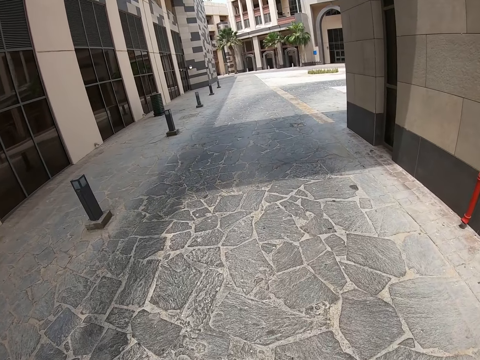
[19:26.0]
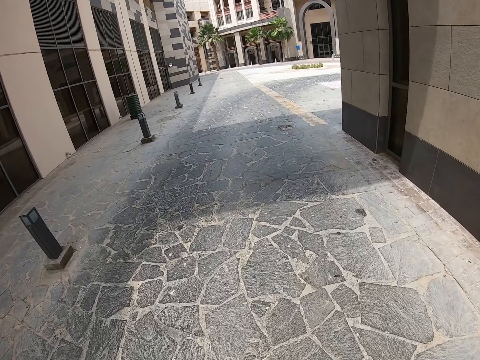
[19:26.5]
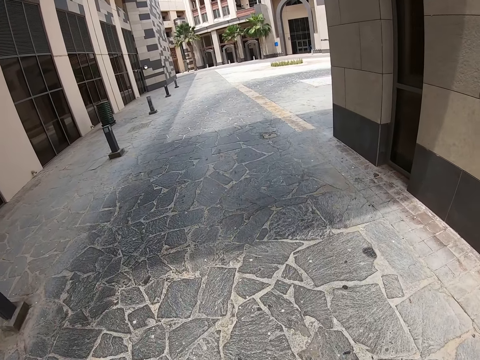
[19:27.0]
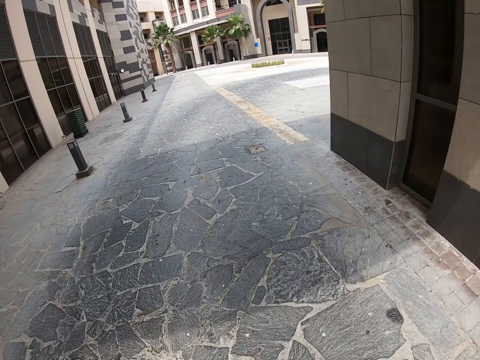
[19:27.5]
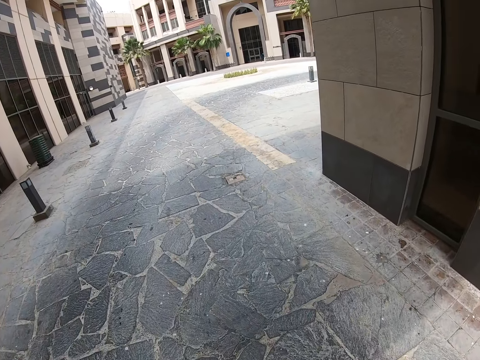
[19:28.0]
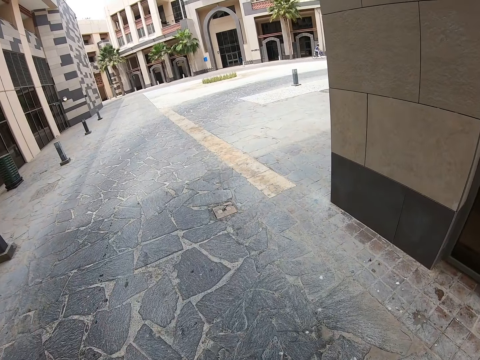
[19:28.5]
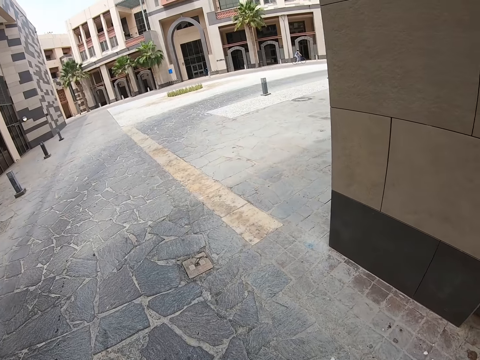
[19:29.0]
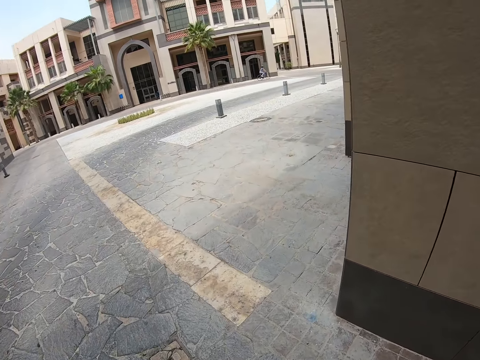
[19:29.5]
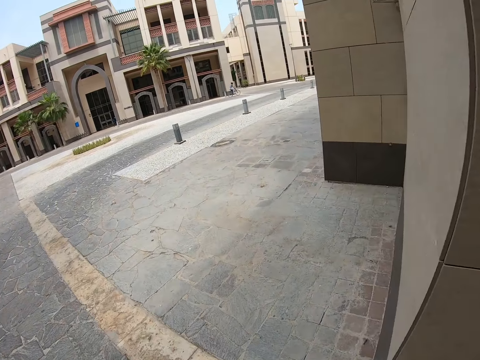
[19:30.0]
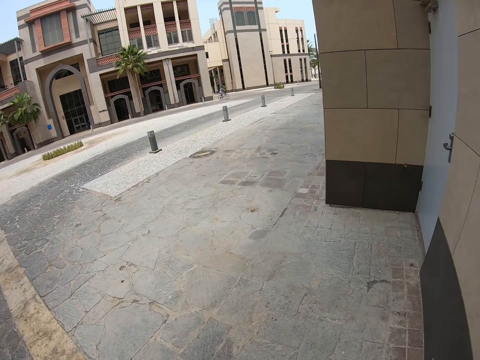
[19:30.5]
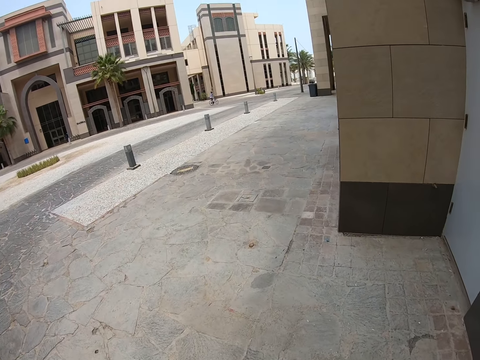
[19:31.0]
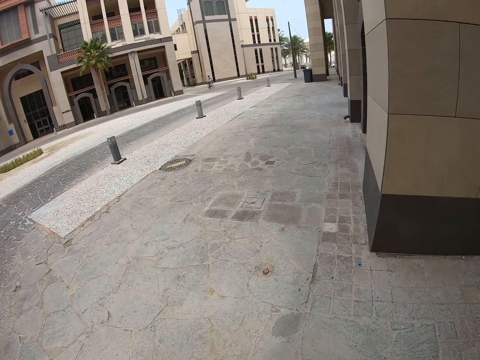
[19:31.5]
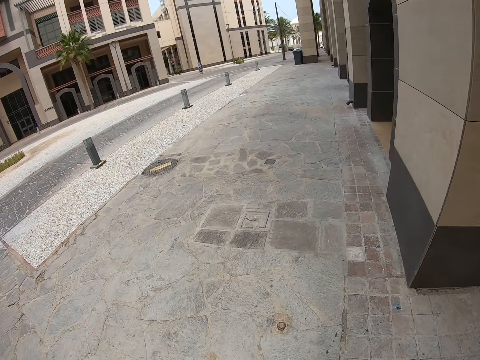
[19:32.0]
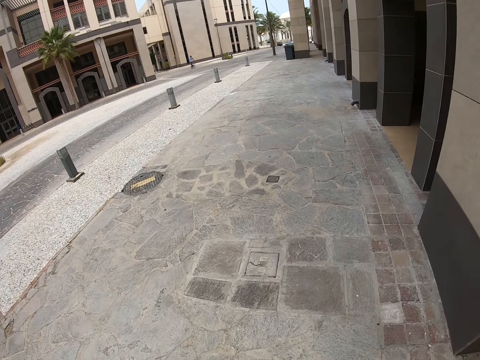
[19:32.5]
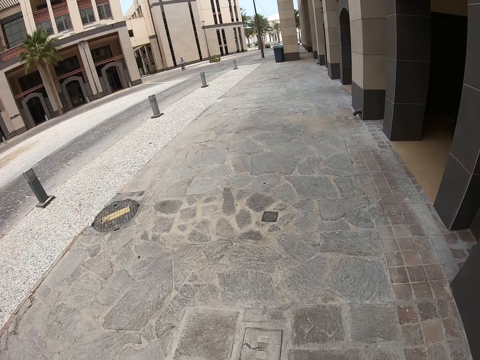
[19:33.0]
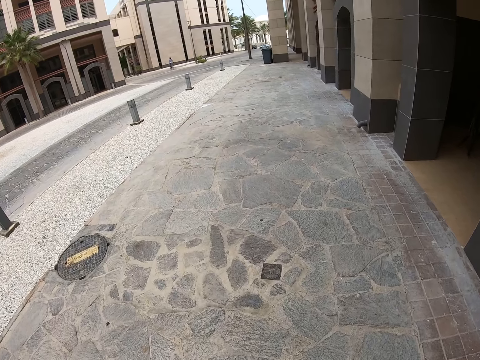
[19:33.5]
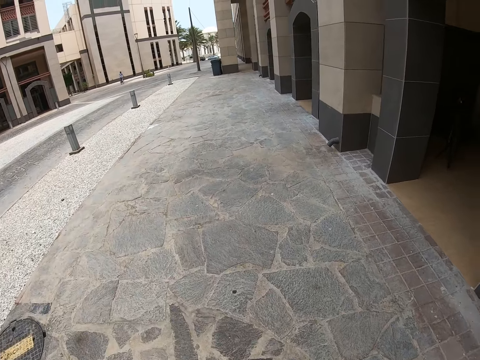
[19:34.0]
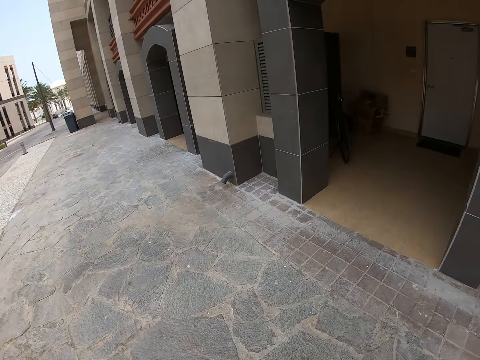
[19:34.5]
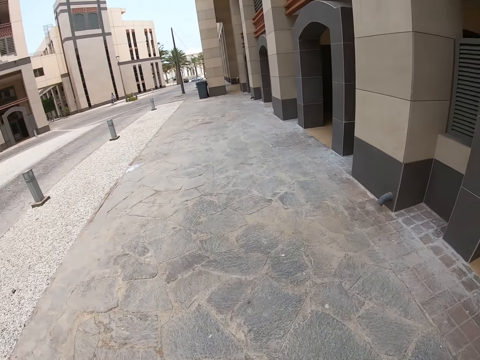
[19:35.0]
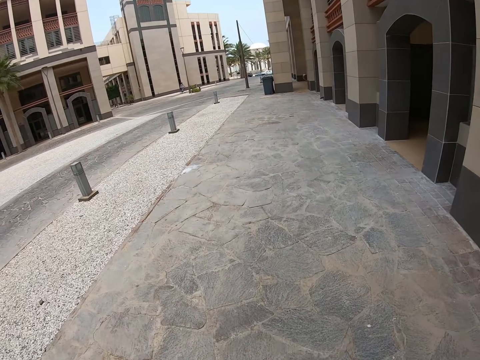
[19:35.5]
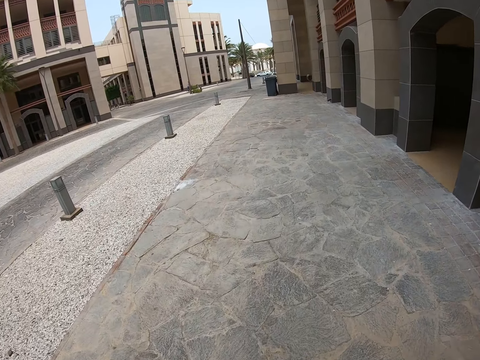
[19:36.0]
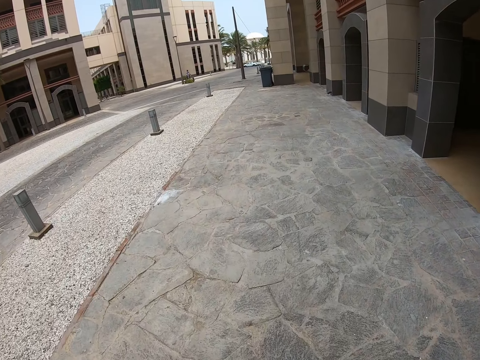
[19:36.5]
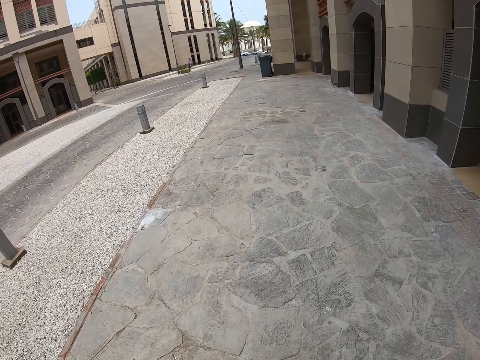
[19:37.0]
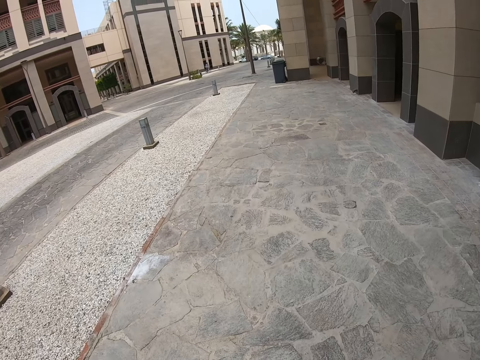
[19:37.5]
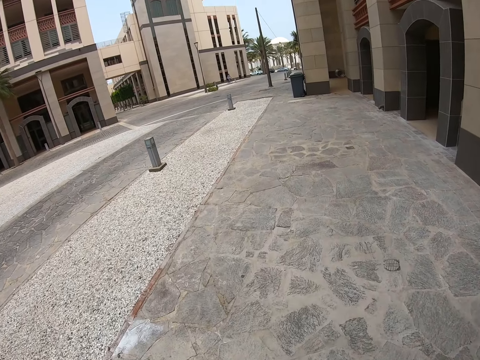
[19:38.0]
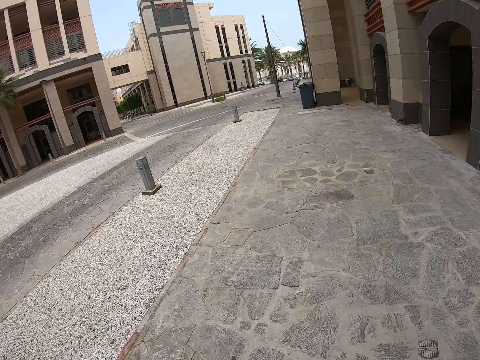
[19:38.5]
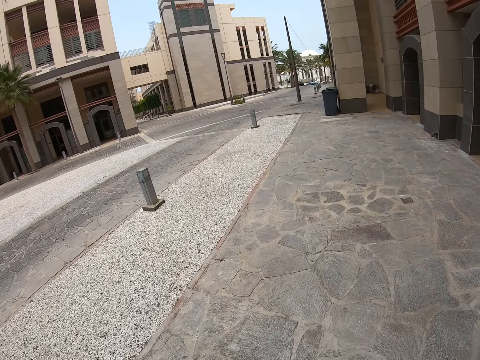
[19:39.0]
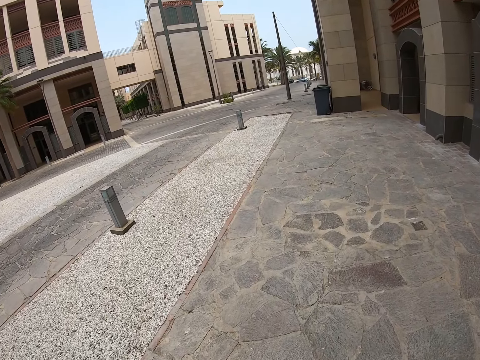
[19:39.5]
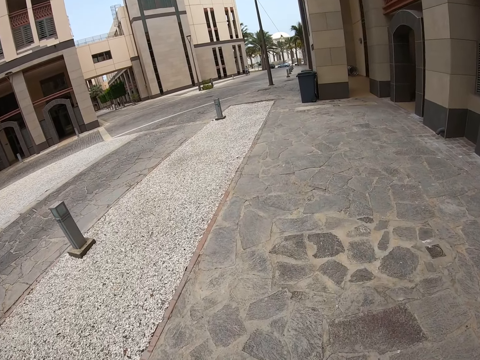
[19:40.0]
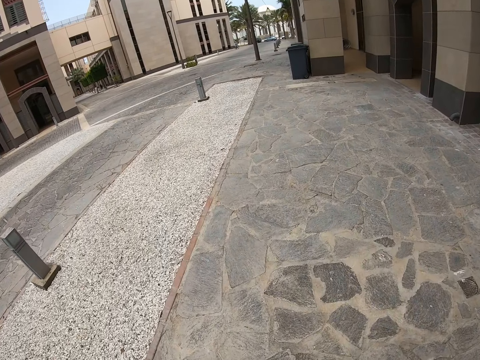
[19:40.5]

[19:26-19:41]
The camera wearer turns right on the street. They walk down the street.

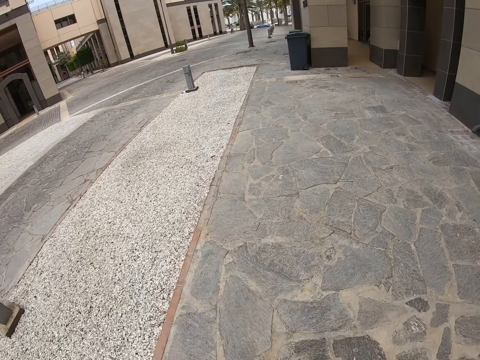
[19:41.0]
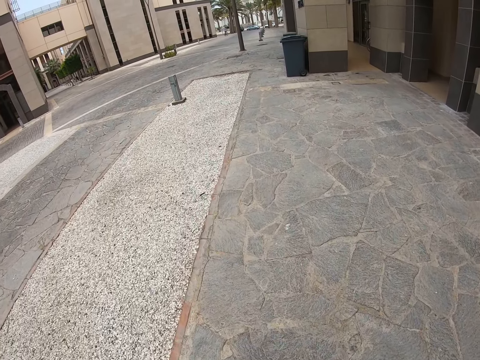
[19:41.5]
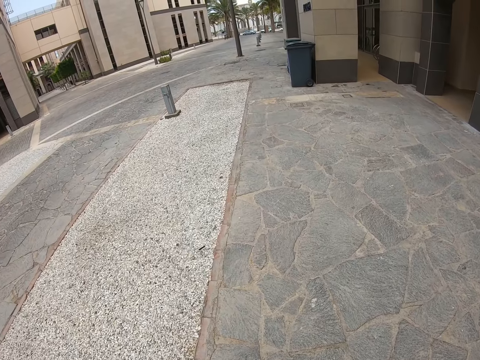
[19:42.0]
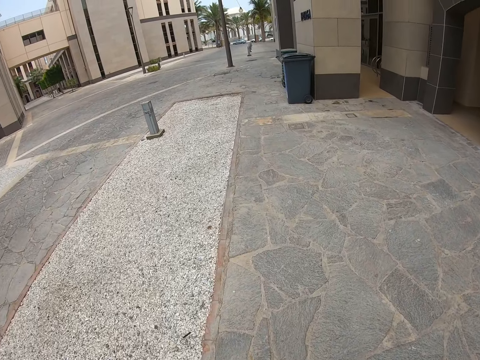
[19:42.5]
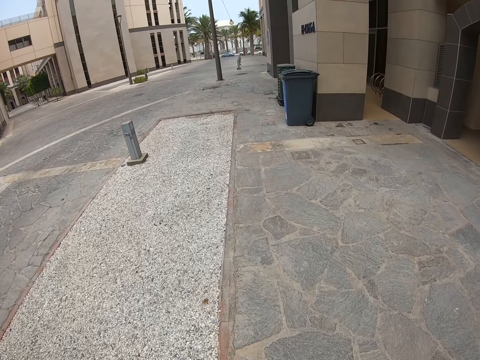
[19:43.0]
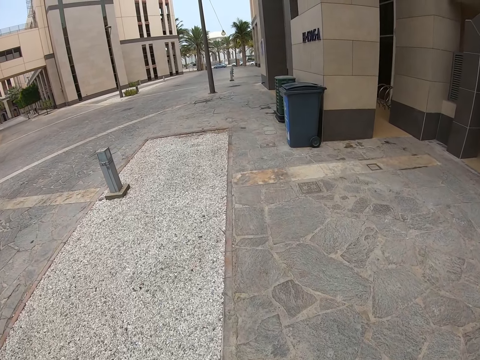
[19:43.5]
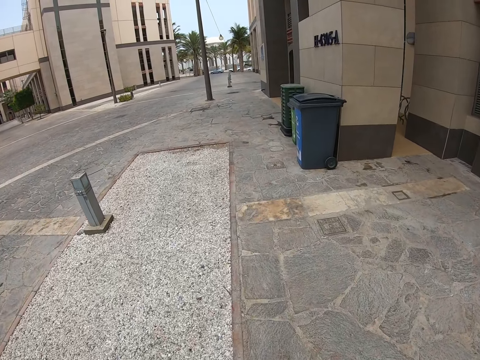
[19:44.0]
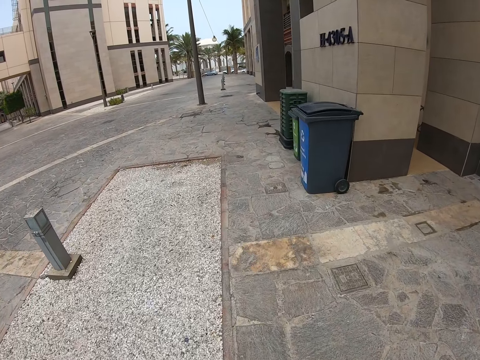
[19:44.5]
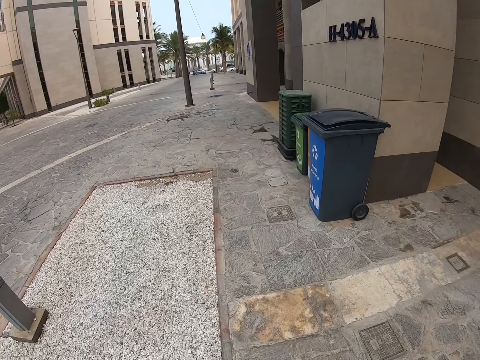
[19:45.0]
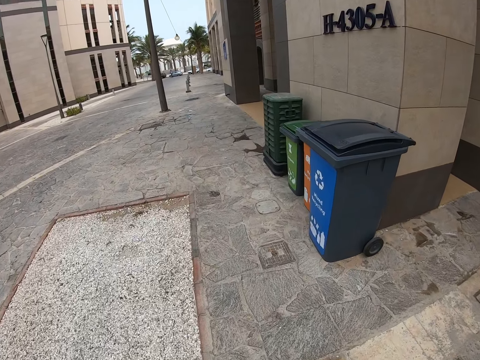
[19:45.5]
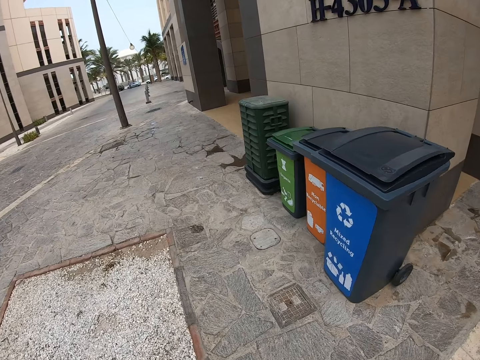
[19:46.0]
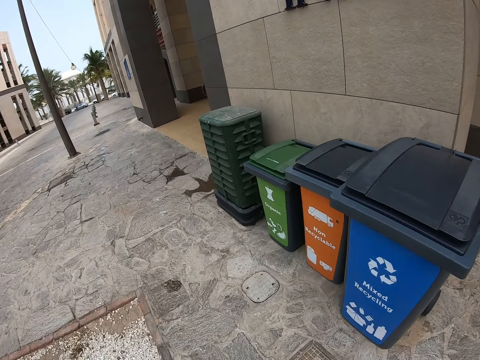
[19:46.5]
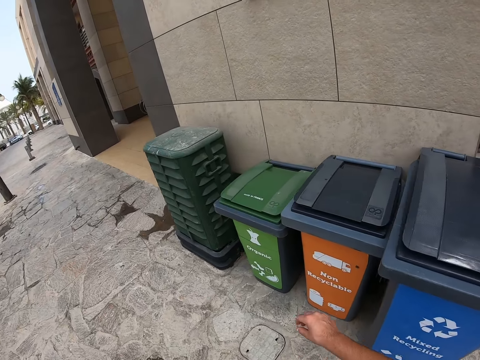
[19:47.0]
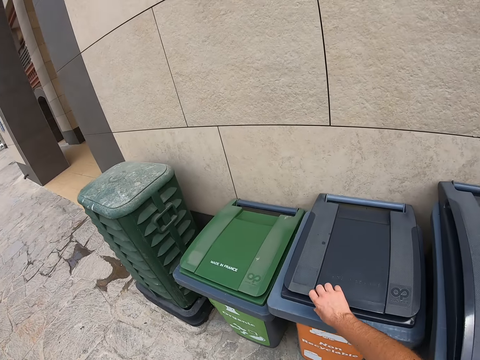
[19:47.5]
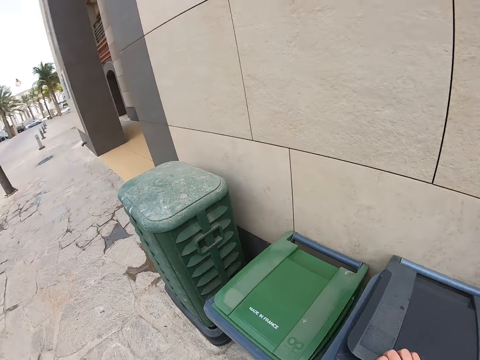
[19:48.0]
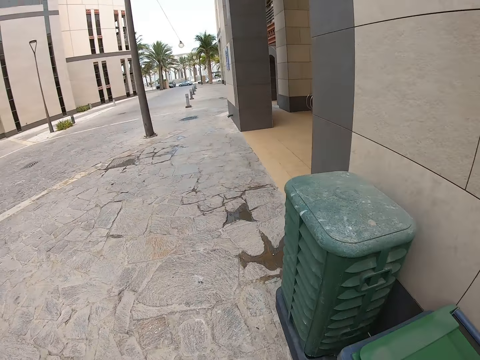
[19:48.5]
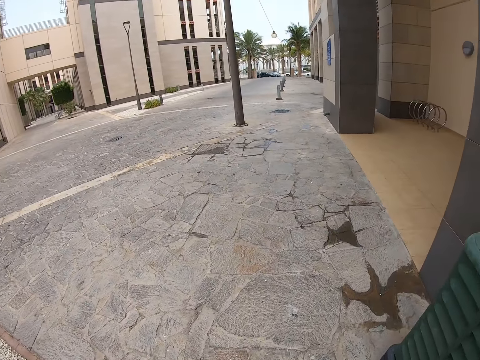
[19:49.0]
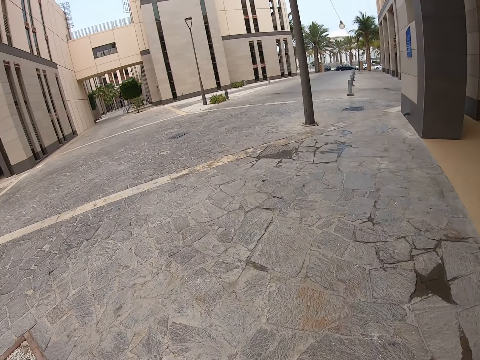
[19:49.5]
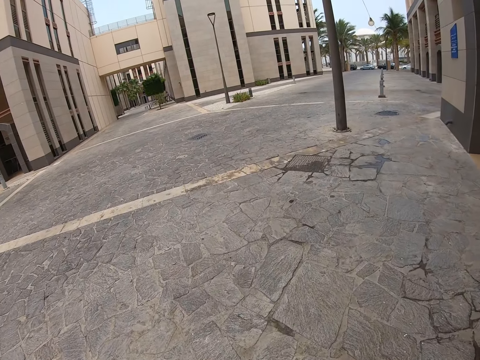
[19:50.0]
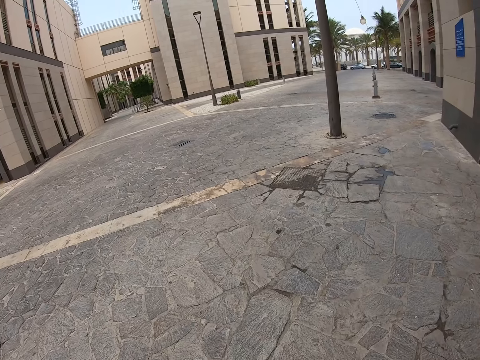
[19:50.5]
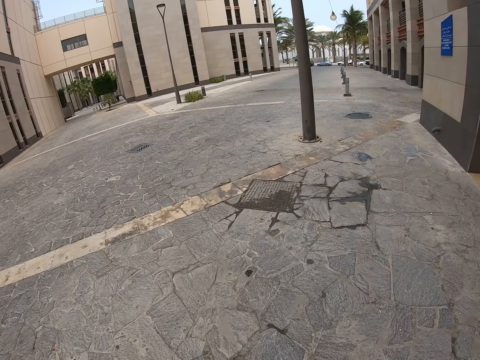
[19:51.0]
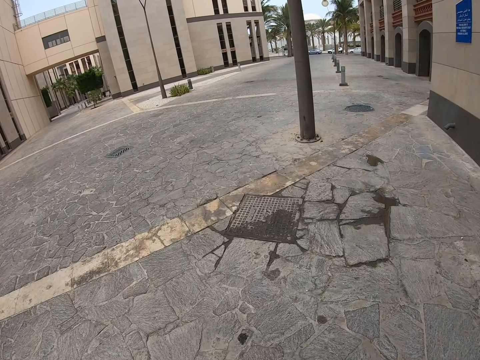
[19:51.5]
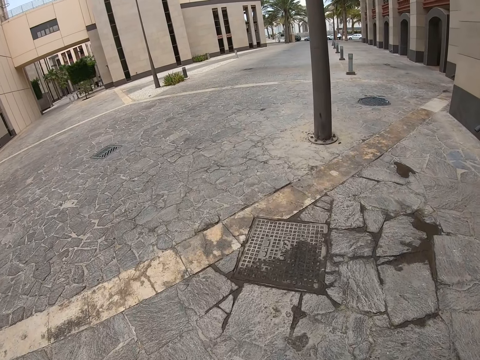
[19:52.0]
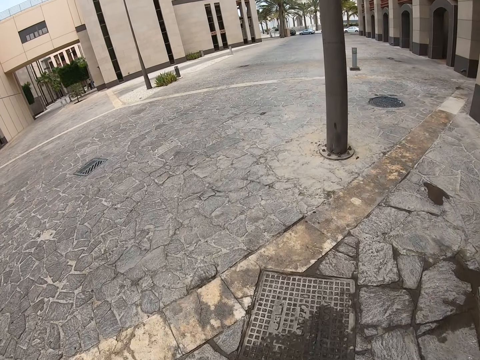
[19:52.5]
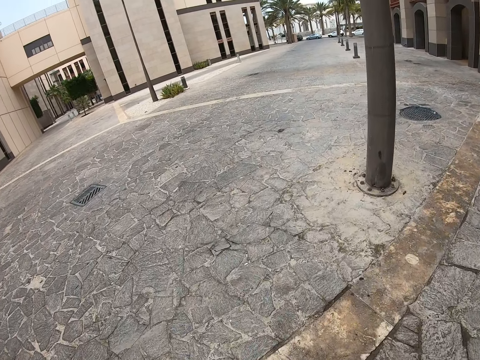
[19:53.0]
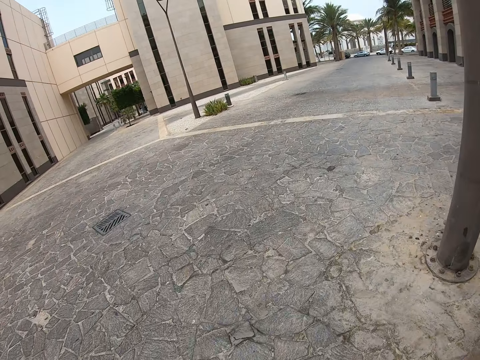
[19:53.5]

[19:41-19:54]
The camera wearer touches the cycle bin. They open the cycle bin. They walk down the street.
